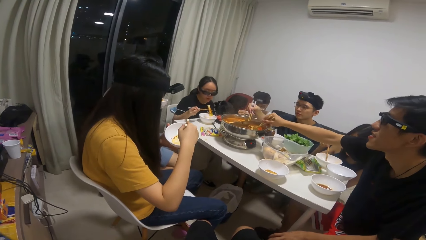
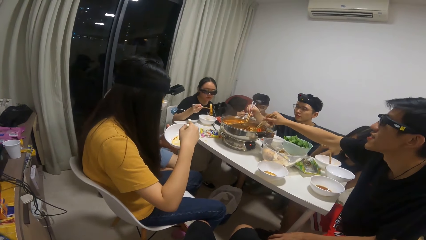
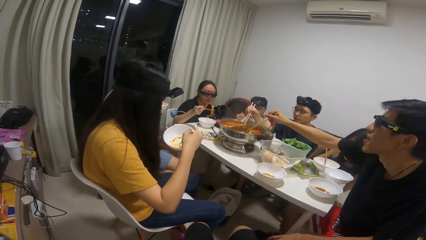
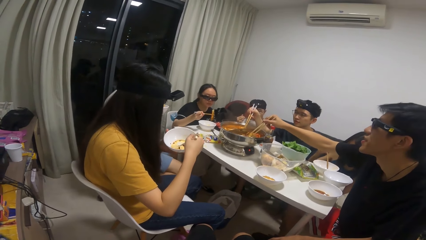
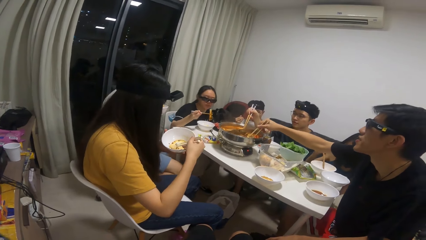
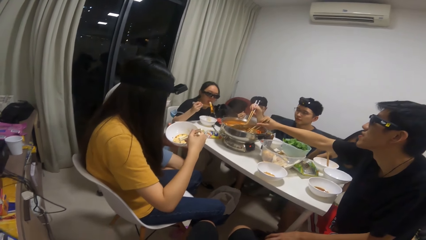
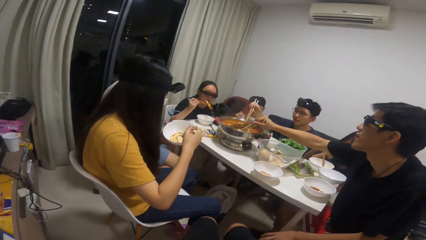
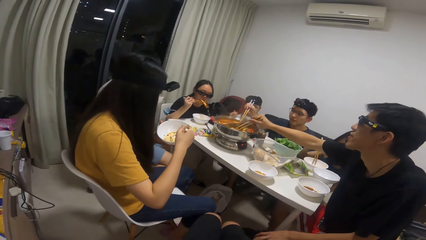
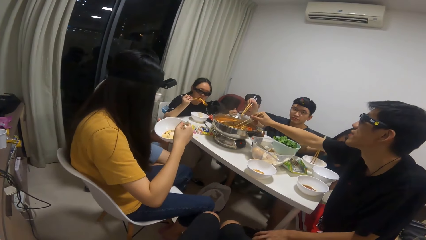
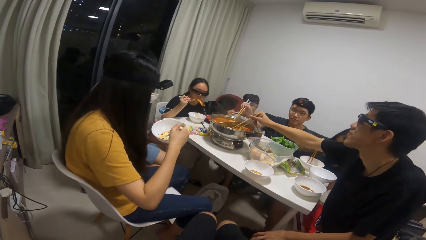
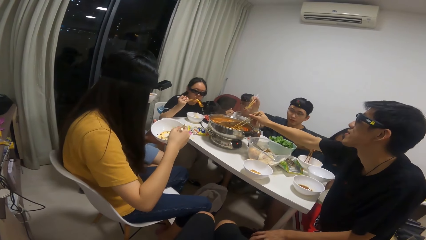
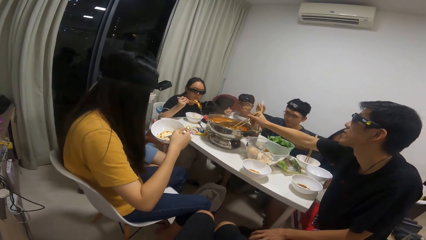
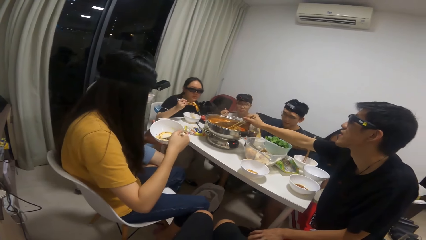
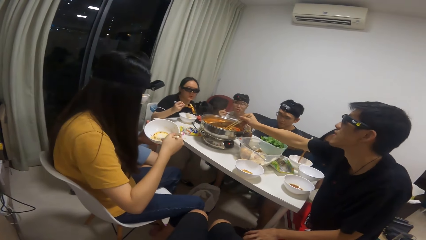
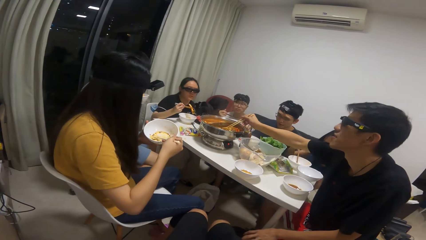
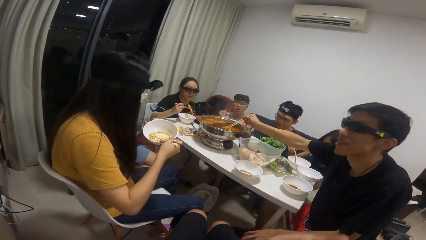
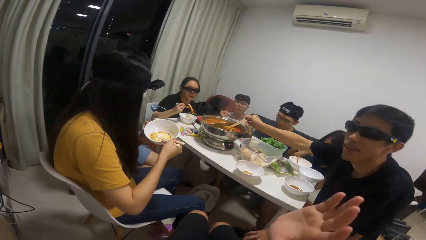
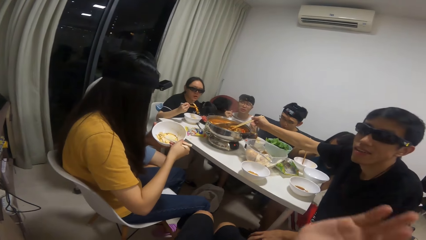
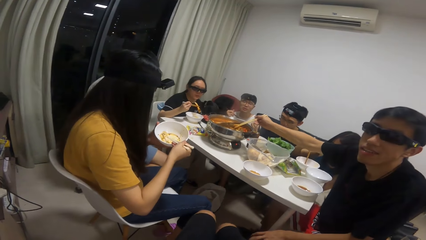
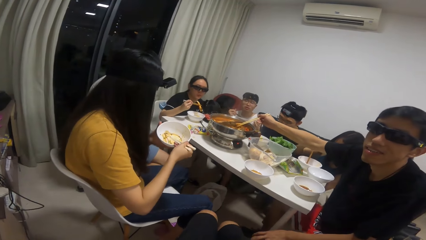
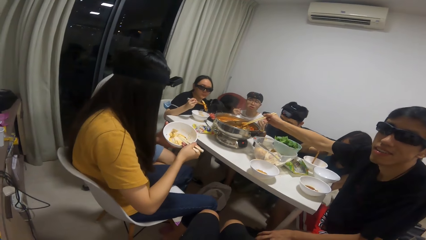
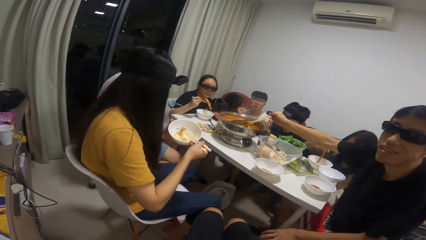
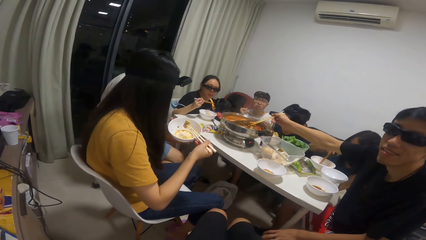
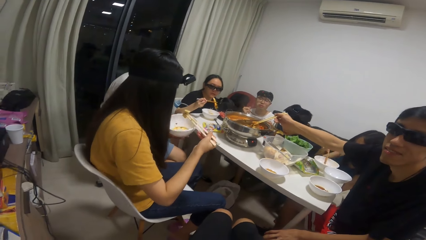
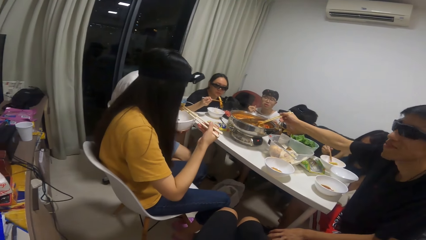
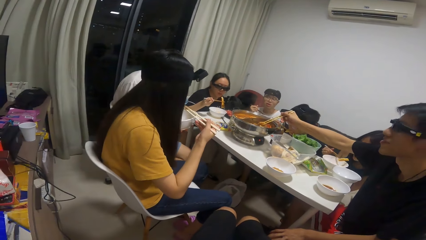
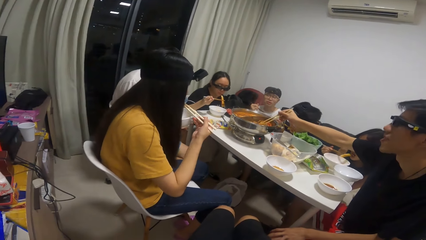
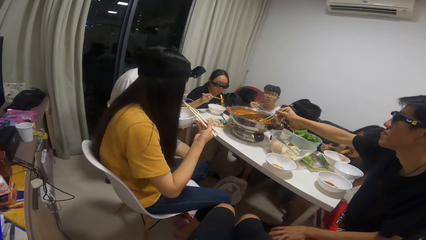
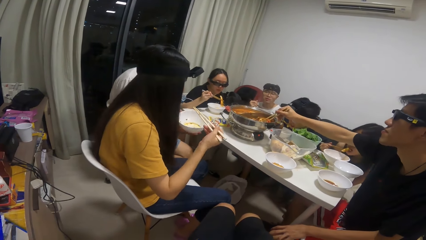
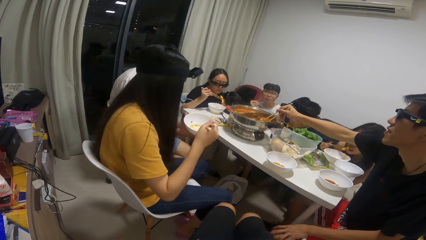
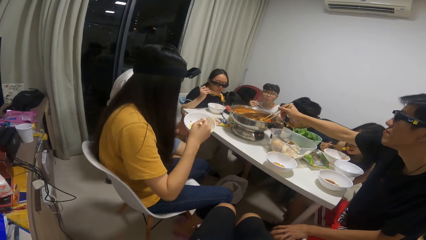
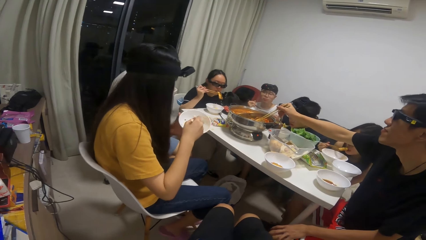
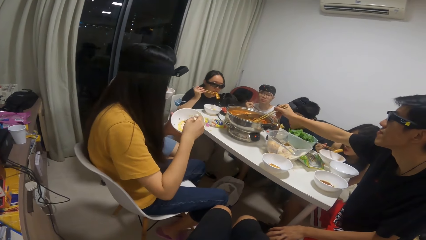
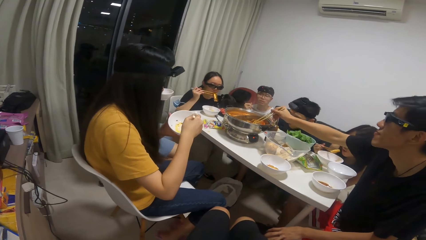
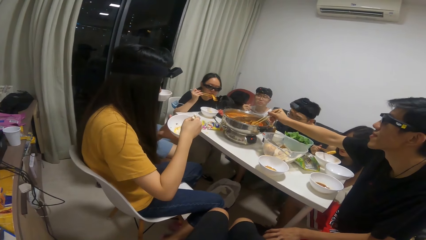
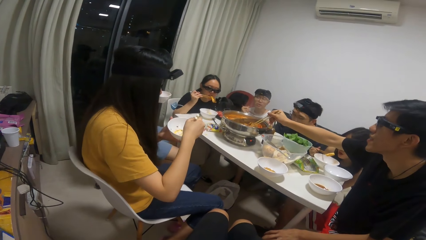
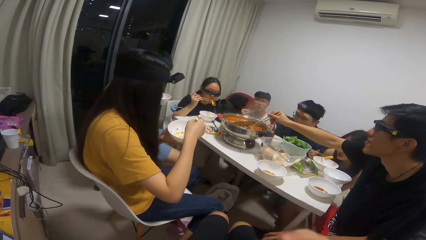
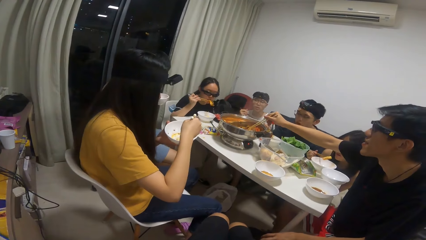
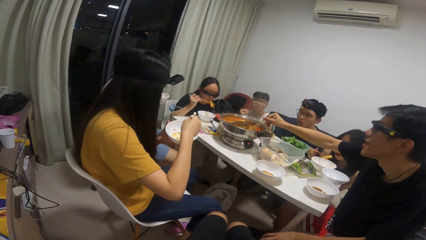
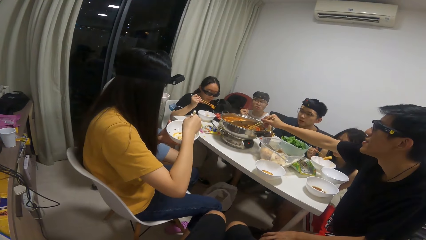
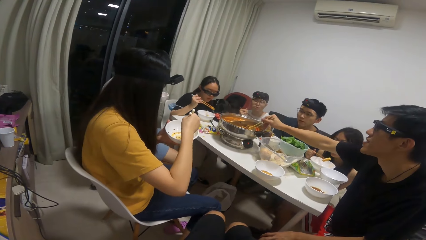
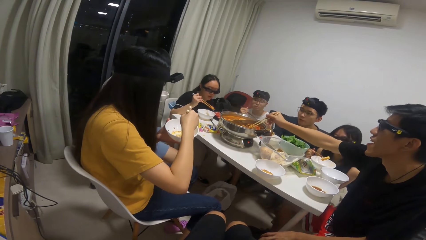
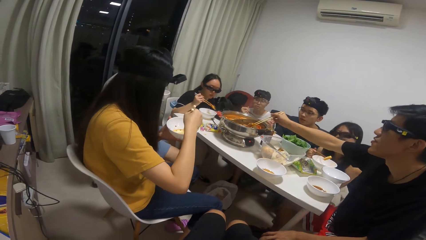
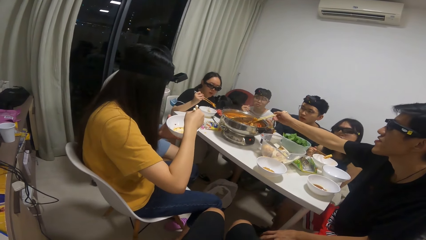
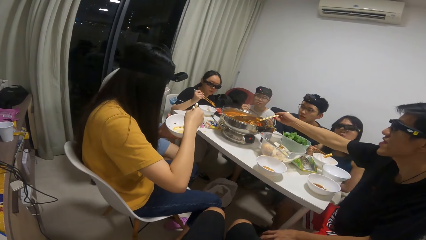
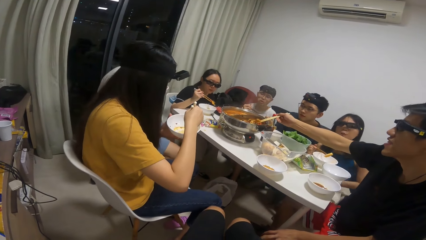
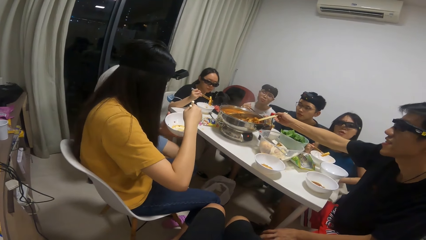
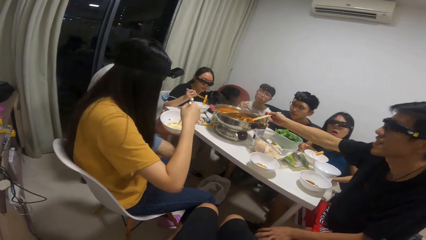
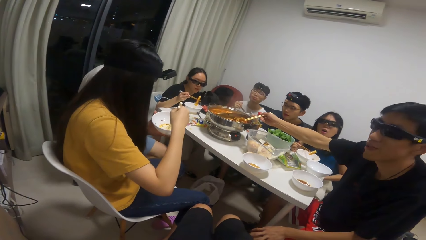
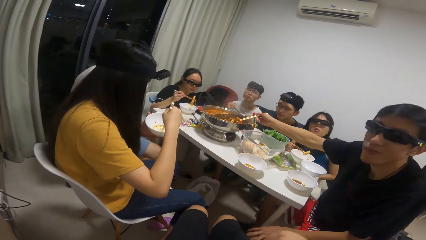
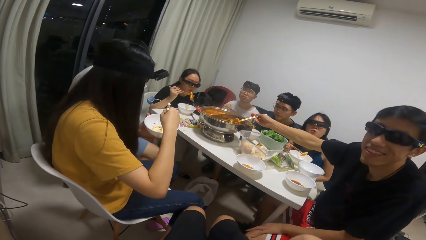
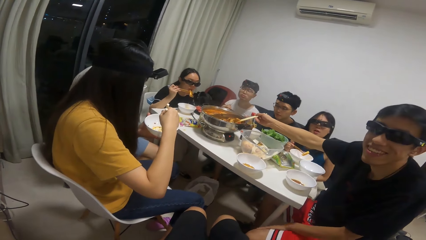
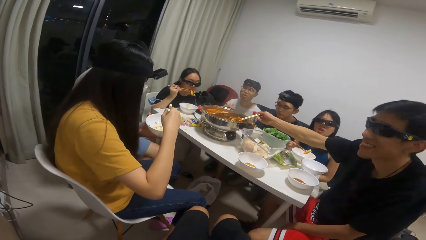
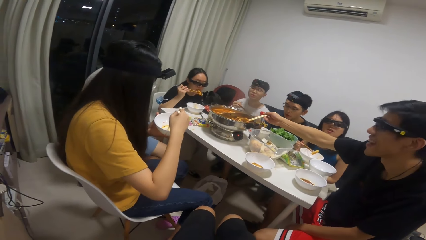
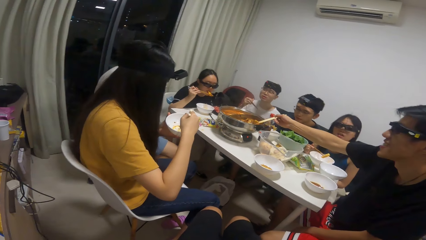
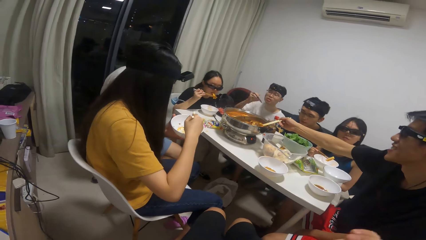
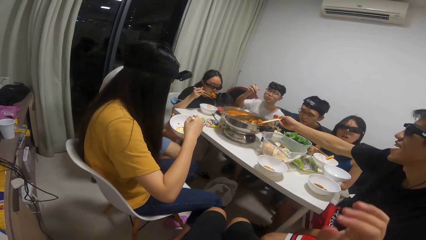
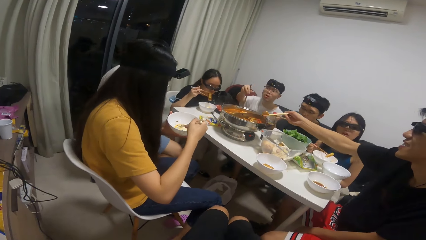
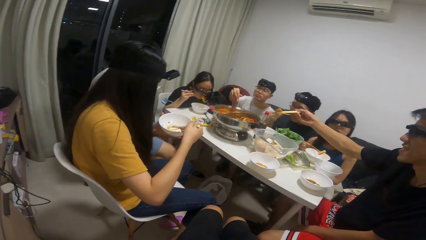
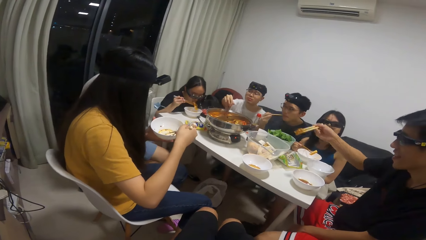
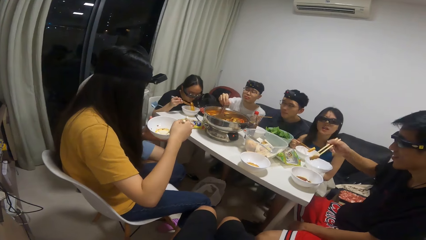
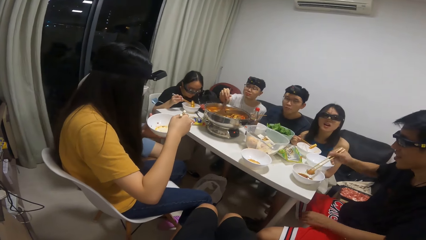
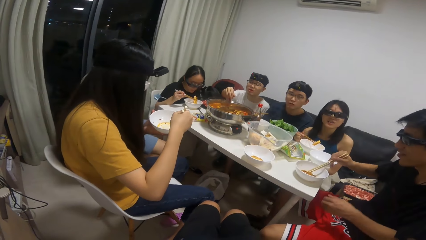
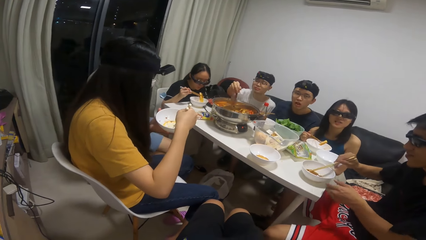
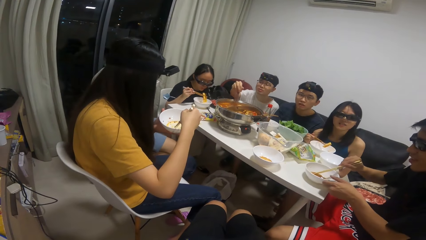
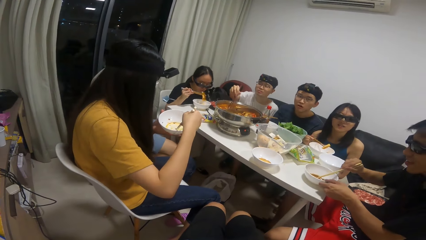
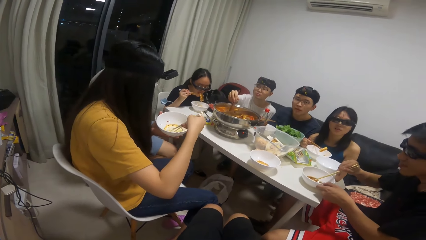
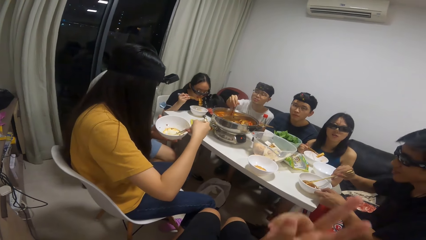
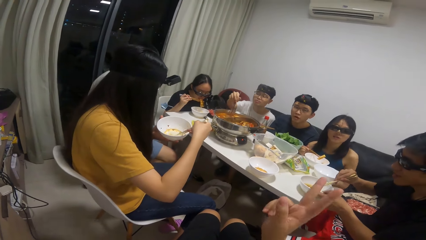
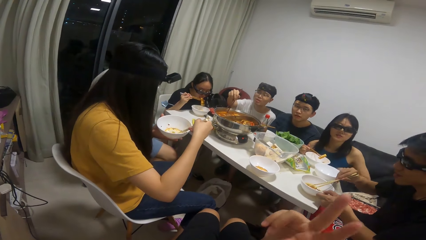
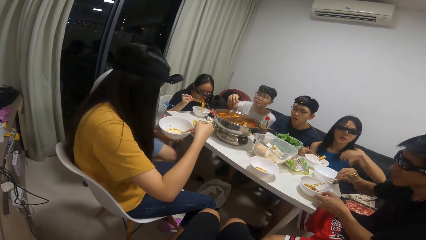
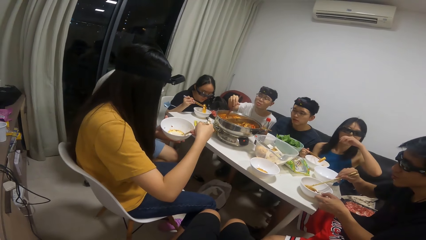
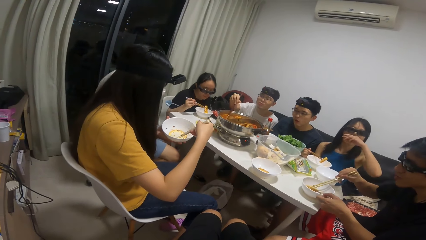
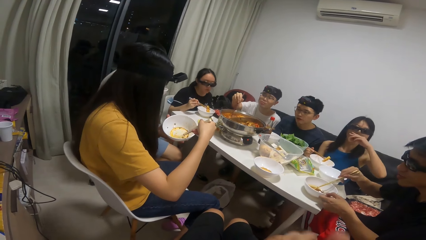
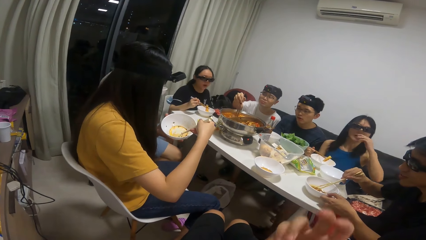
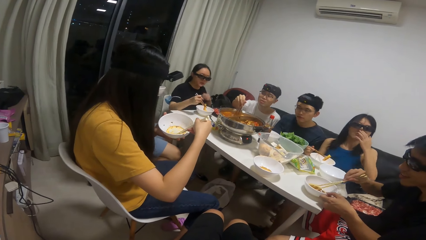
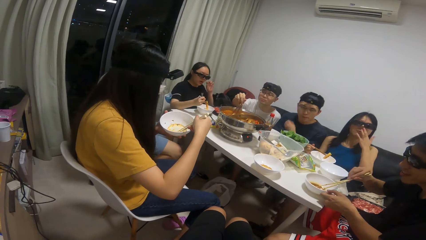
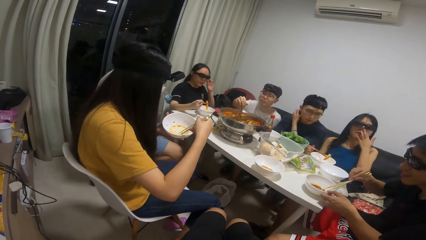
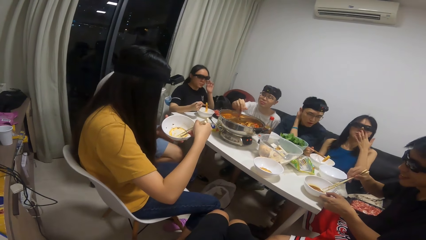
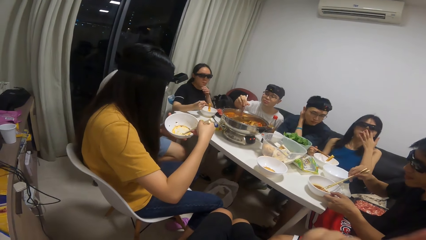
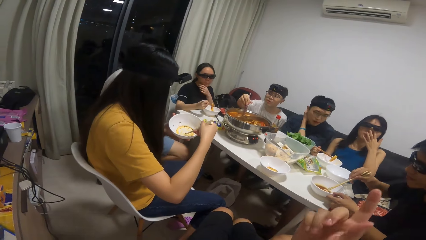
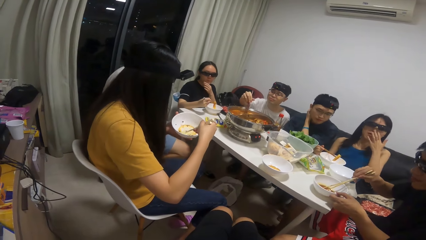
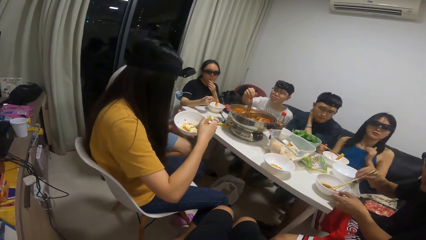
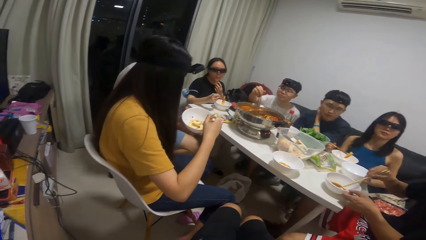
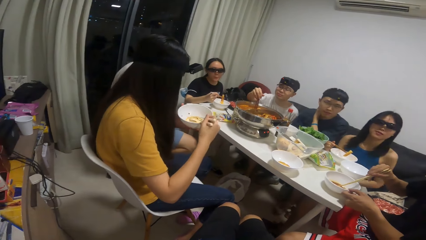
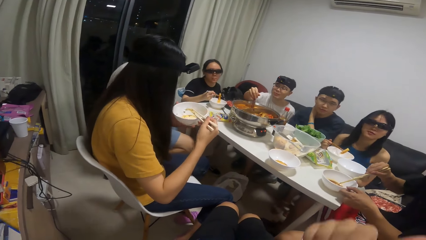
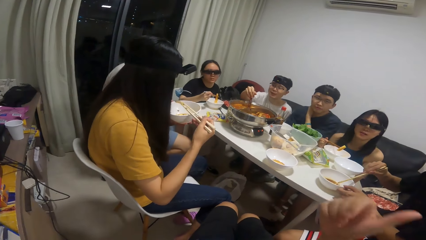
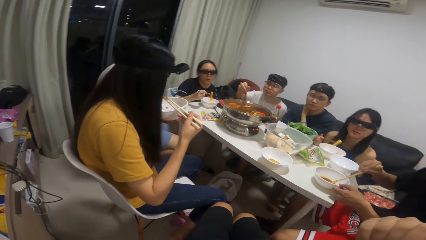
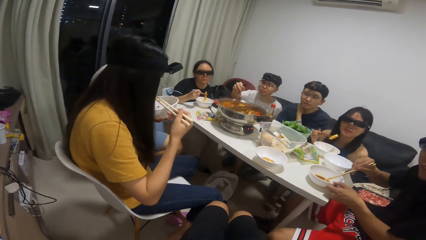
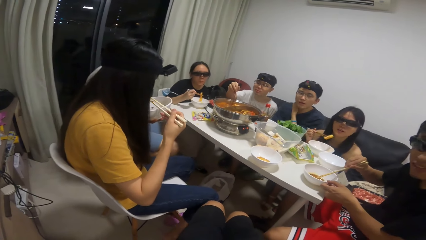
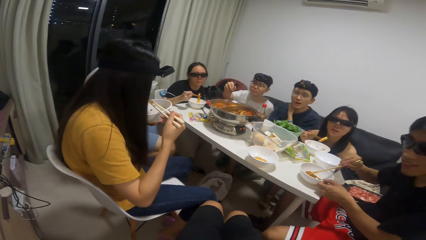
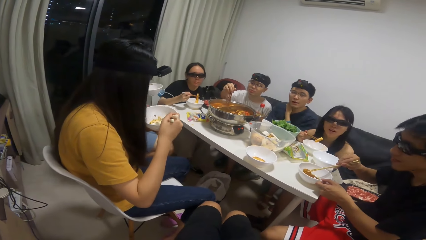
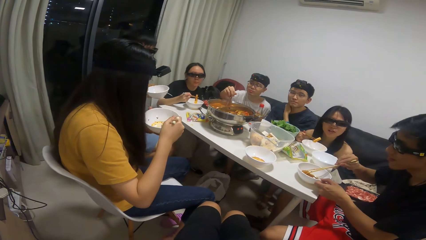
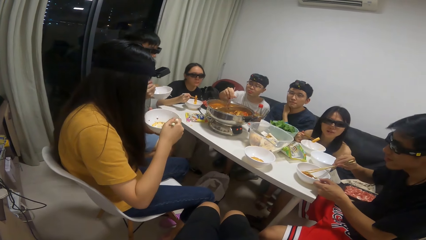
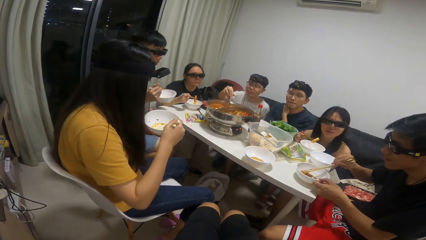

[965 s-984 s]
A man takes some food from the pot of soup on the table with the chopsticks. A woman interacts with the camera wearer. Another man takes some food from the pot of soup on the table with the chopsticks. The camera wearer talks to the woman.
